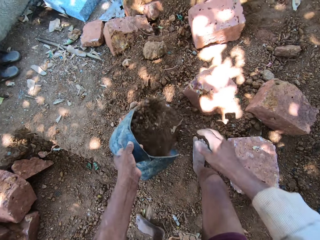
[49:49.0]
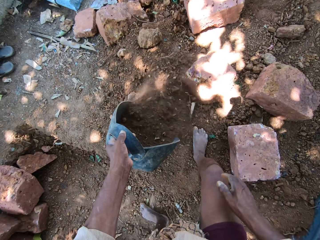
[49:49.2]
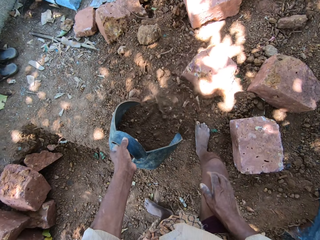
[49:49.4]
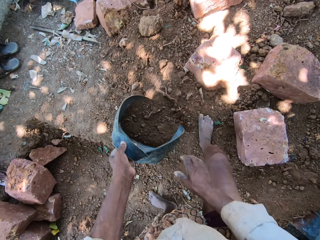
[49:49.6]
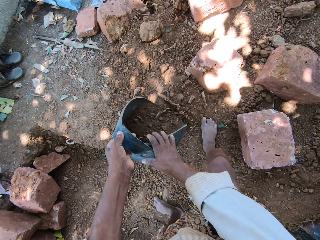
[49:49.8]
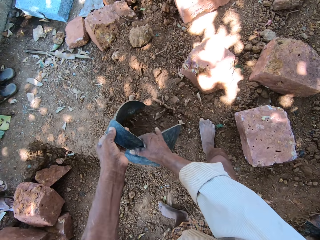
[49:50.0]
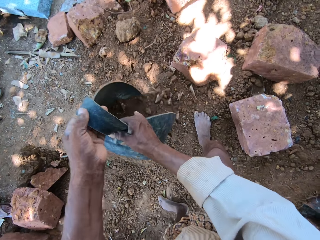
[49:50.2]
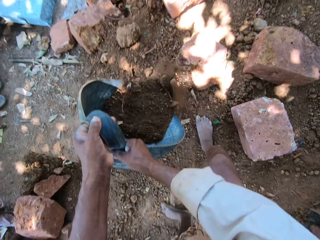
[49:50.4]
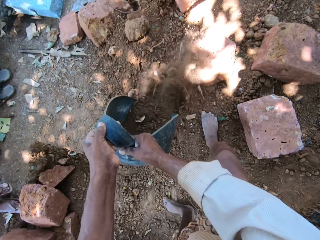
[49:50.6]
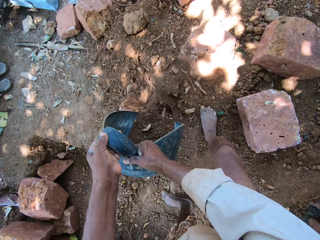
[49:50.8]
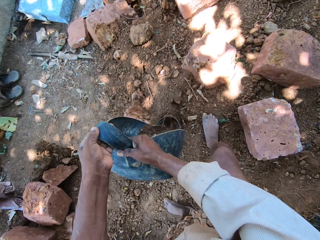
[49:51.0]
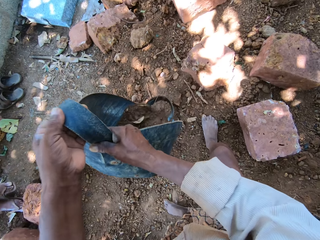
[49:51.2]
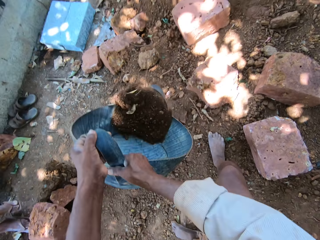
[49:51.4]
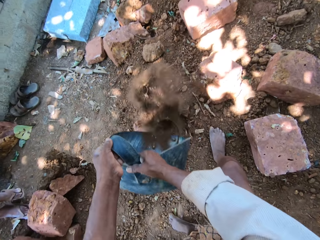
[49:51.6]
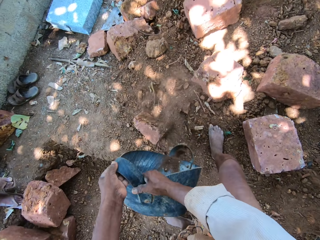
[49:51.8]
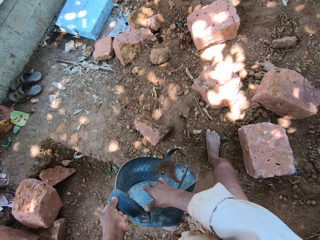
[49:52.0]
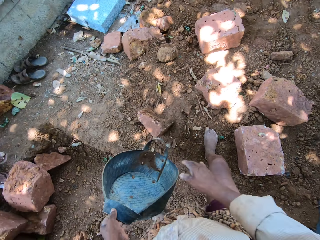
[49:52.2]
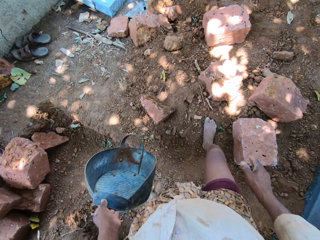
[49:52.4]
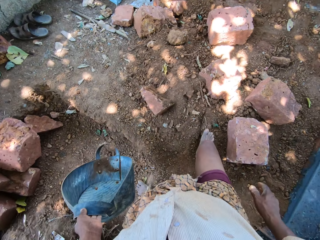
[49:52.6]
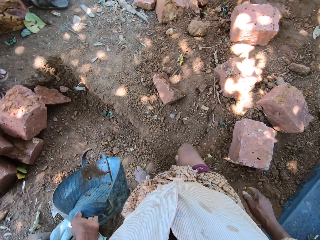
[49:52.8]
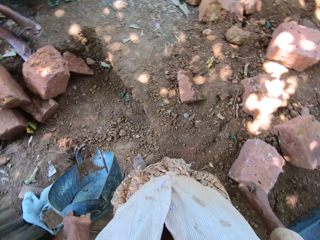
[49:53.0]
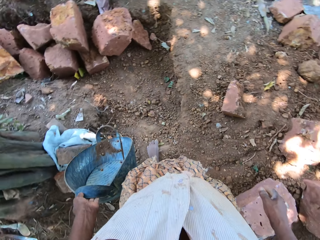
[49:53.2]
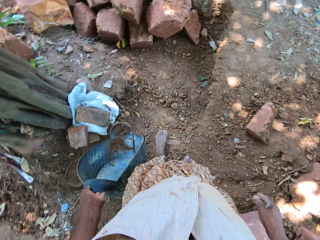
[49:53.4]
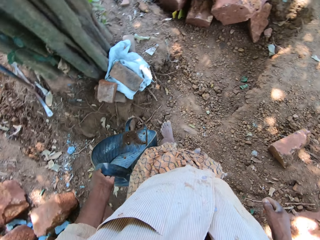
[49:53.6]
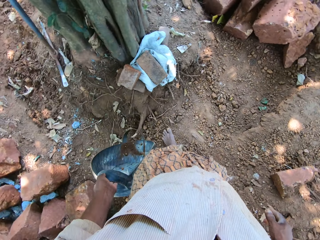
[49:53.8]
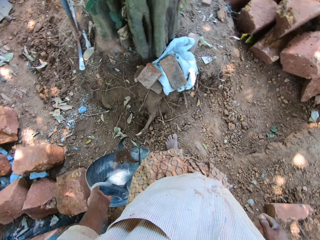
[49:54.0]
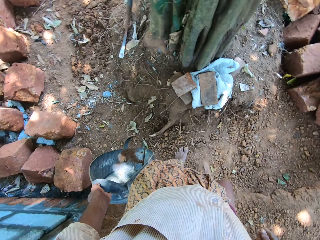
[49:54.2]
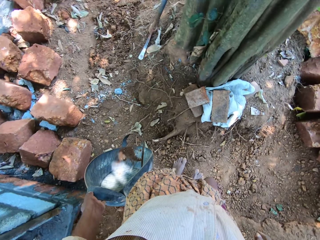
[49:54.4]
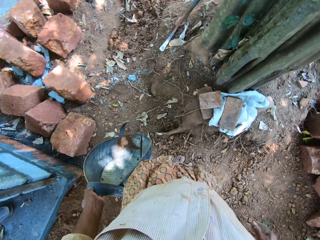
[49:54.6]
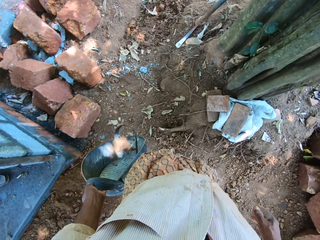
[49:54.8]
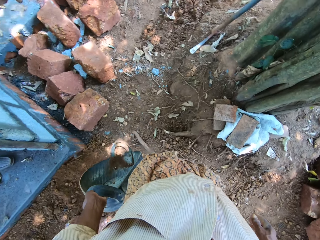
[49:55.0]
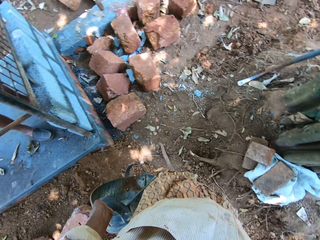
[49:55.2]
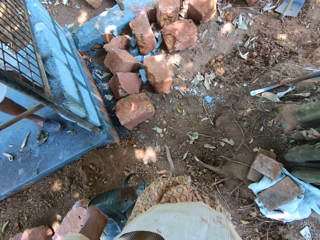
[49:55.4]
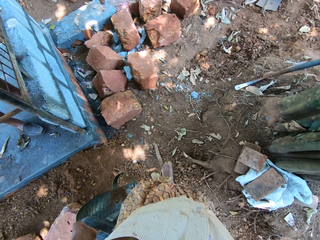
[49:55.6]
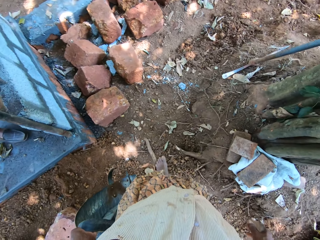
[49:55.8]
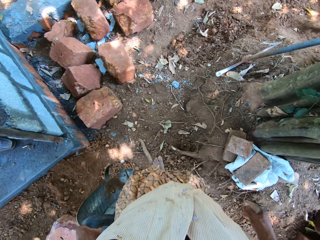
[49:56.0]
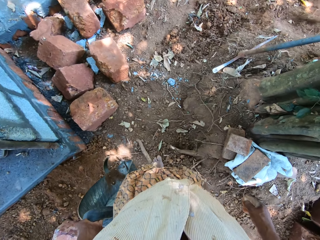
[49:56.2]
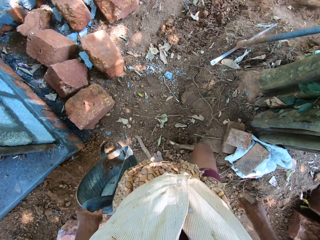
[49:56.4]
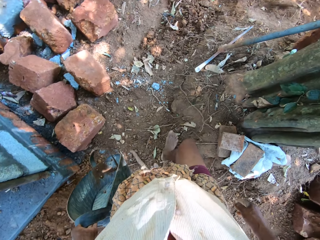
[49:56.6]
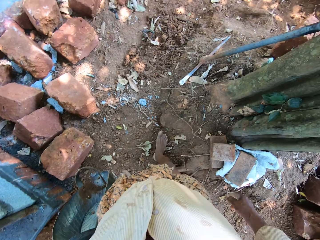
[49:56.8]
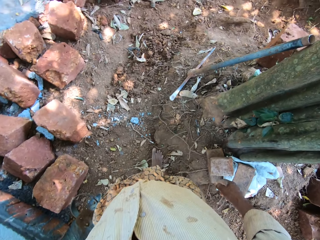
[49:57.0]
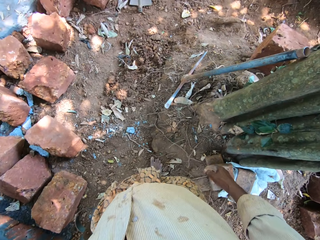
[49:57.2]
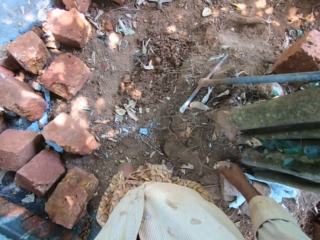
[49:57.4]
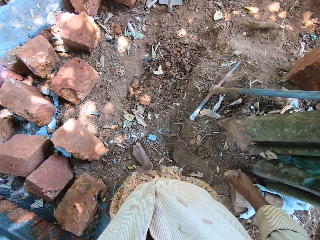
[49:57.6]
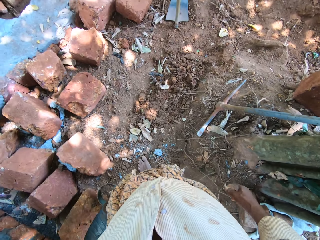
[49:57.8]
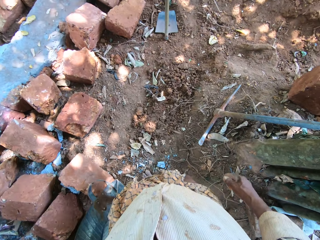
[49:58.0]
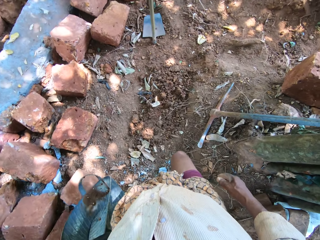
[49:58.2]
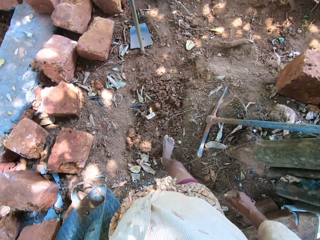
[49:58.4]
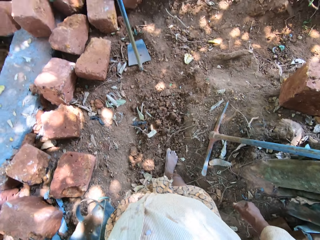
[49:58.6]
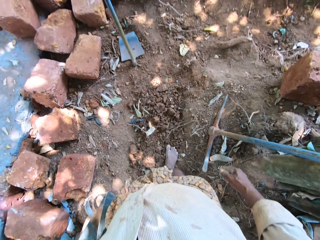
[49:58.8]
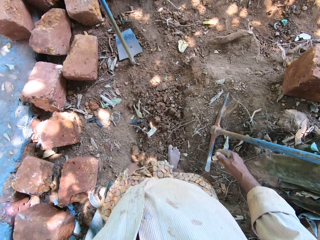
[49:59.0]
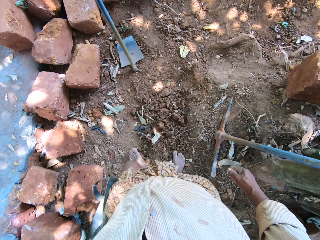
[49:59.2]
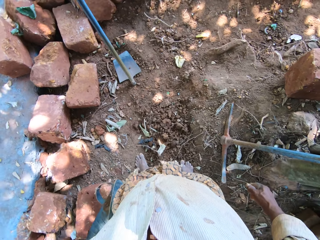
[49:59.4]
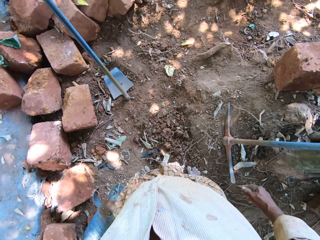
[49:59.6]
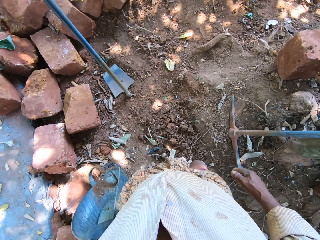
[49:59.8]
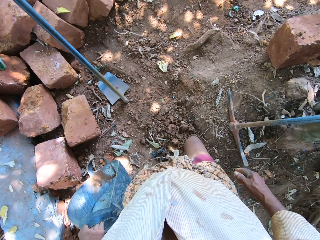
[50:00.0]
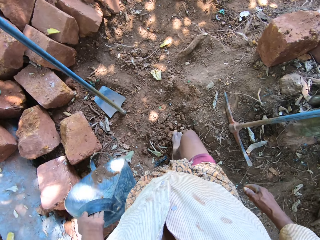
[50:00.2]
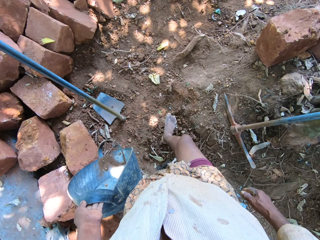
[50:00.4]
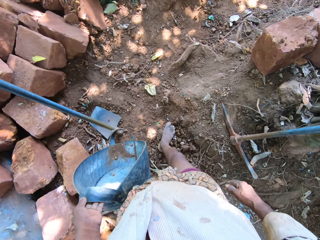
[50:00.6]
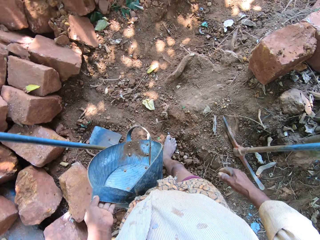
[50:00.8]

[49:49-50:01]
The camera wearer pours sand on the ground from the container with both hands. He holds the container with his left hand.

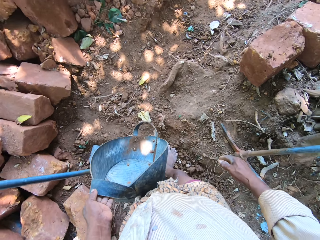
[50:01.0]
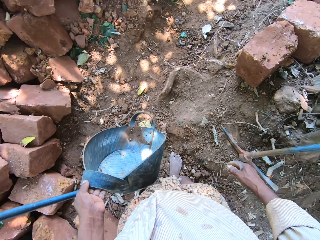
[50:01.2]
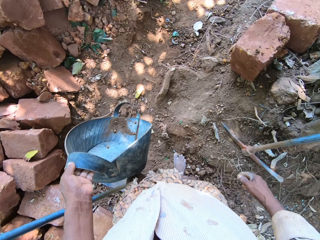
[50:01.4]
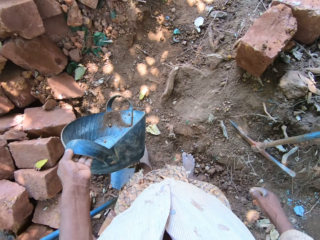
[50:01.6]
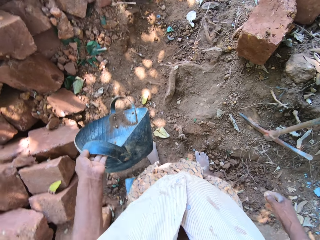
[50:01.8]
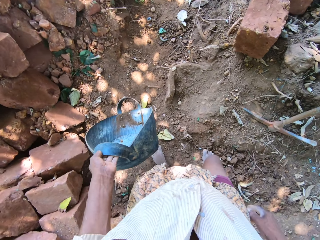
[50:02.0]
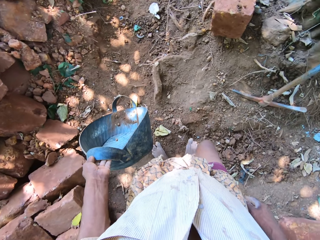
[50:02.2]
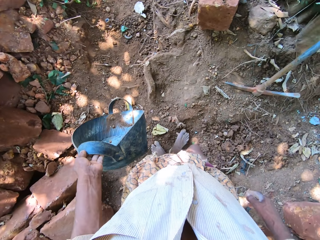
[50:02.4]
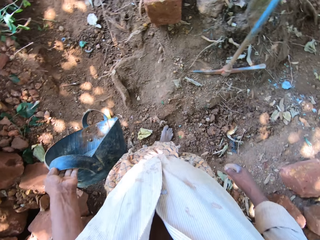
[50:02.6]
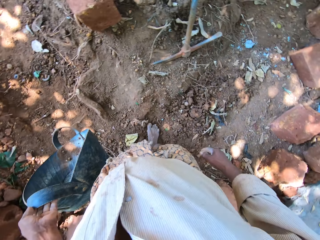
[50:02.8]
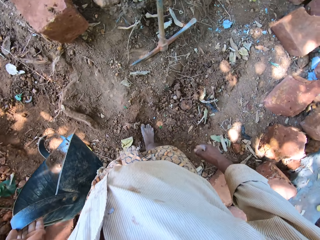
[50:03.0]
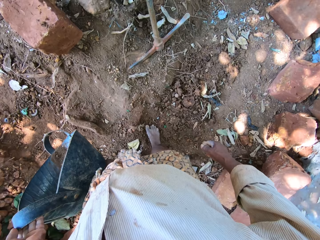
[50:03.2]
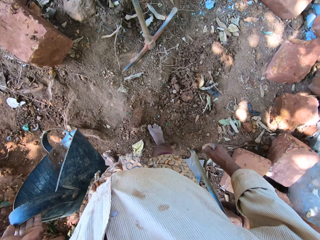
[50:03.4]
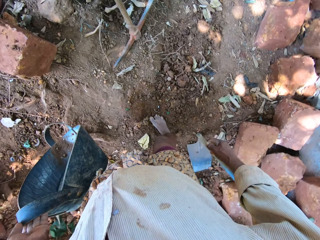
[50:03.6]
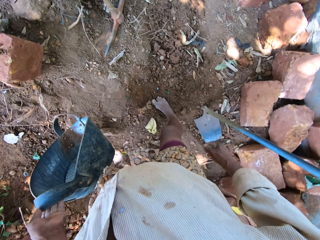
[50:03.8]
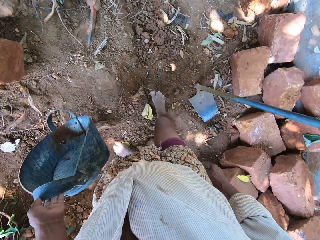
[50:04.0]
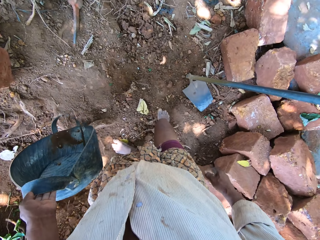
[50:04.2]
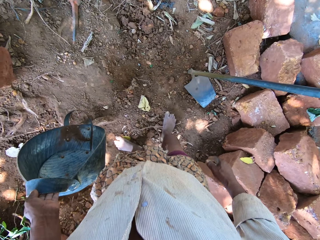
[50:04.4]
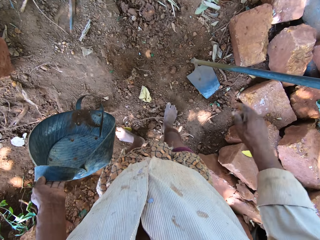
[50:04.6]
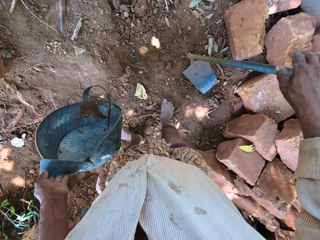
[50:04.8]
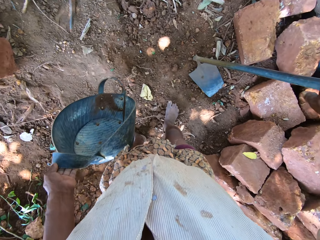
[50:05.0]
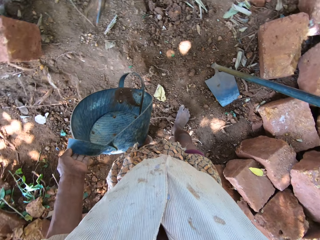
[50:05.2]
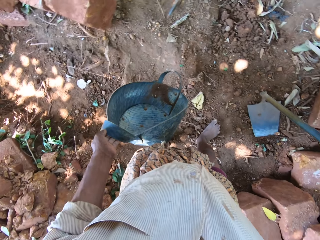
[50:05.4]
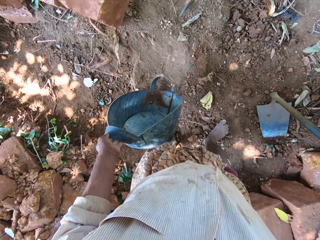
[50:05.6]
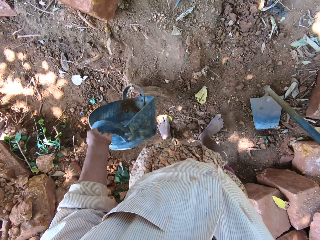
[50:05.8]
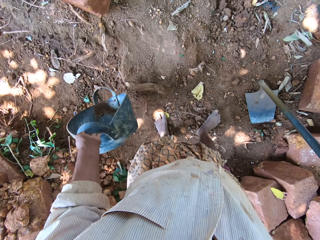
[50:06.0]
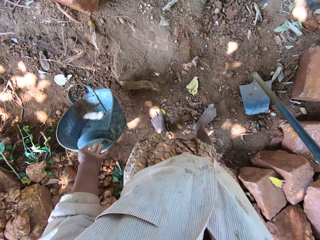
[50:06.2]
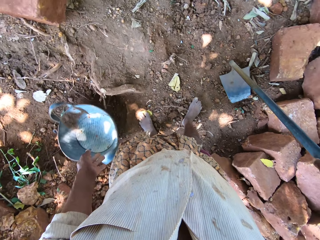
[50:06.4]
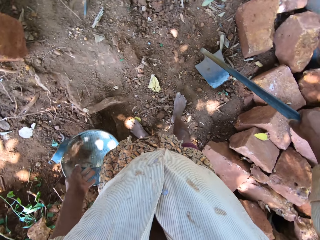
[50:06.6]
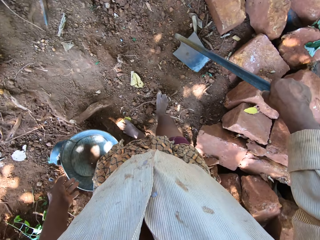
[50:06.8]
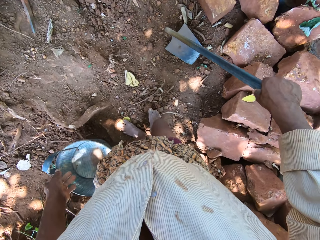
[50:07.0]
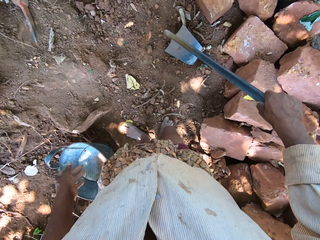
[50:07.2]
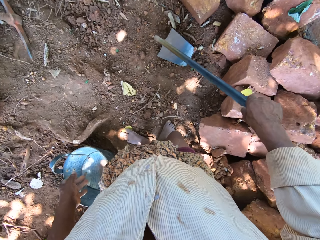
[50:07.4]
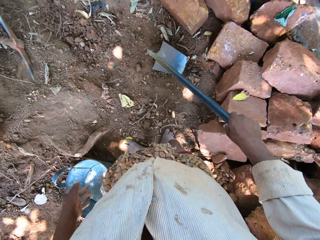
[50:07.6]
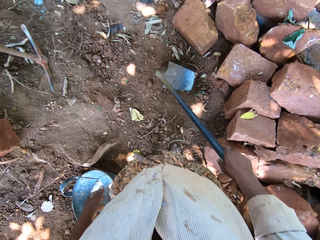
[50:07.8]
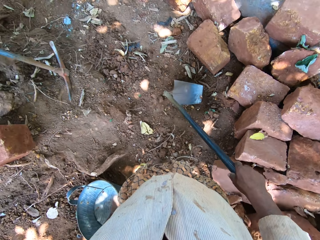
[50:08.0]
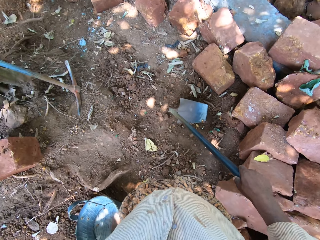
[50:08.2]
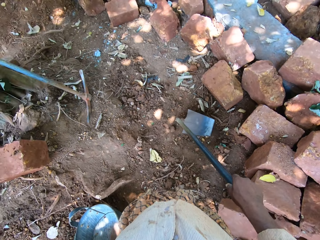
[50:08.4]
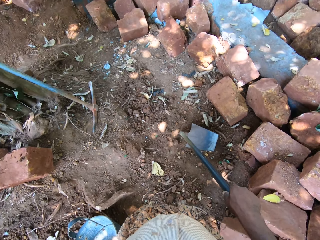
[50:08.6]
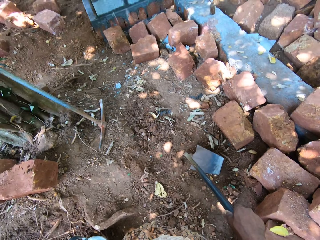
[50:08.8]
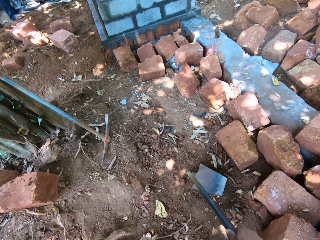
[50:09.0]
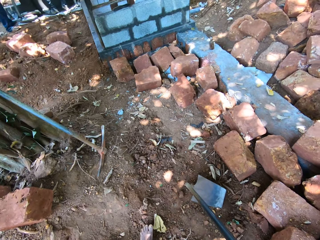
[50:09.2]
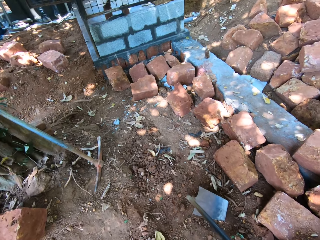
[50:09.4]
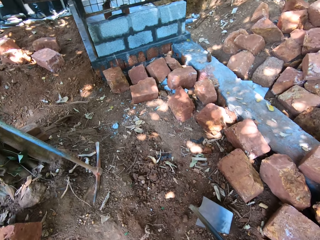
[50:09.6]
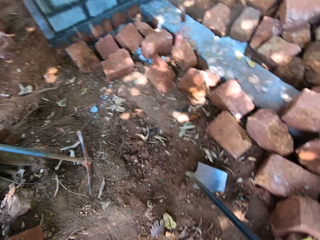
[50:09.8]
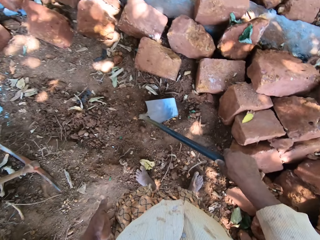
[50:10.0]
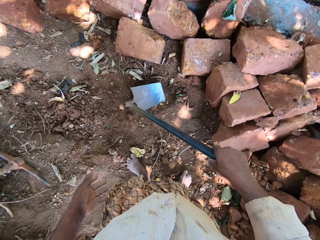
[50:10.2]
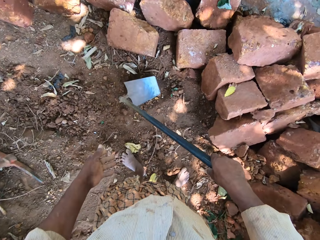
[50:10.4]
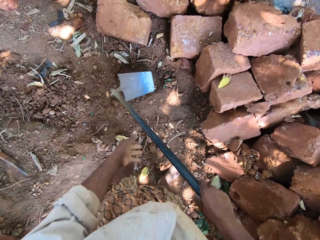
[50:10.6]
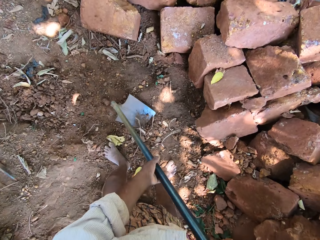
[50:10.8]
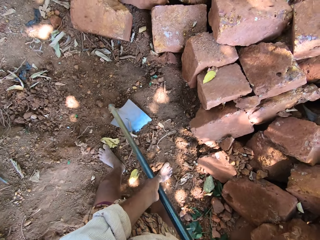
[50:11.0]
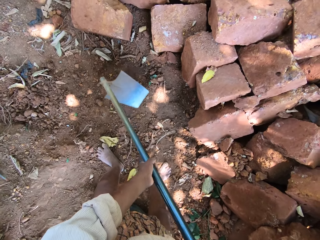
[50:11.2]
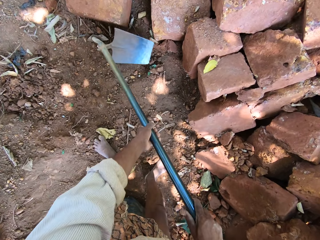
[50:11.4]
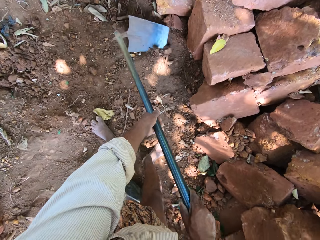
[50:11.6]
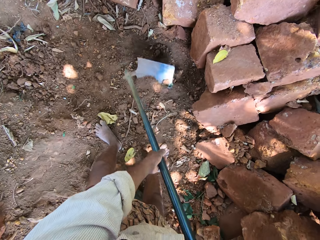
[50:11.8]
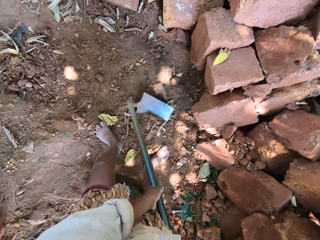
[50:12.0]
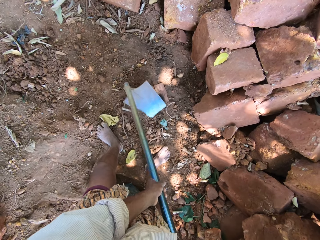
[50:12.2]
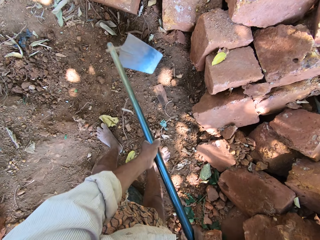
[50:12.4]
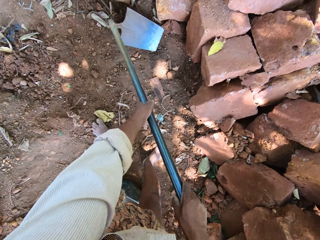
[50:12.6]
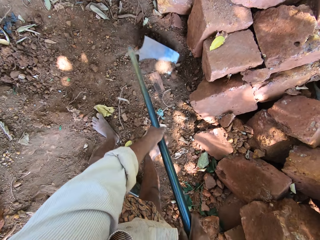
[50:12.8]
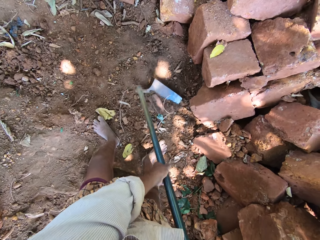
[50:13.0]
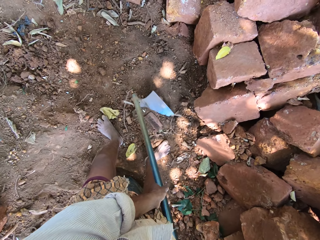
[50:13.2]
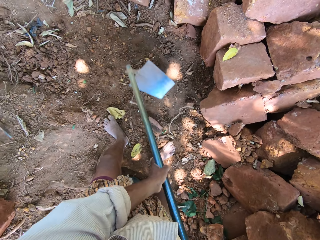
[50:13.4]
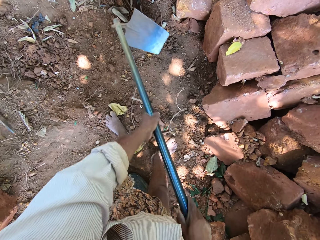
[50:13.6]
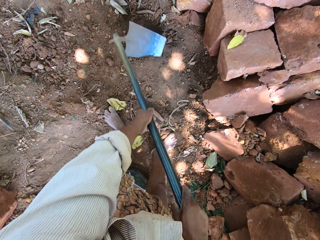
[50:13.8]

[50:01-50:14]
The camera wearer picks the hoe from the ground with his right hand. He drops the container on the ground with his left hand. He packs sand from the ground with the hoe in both hands. He ploughs the ground.
